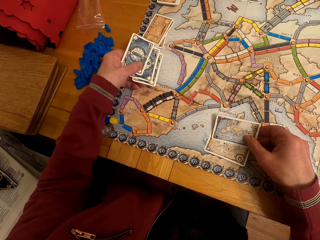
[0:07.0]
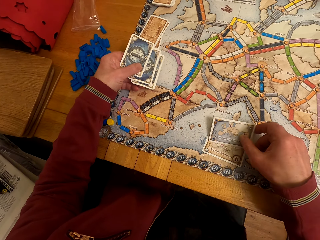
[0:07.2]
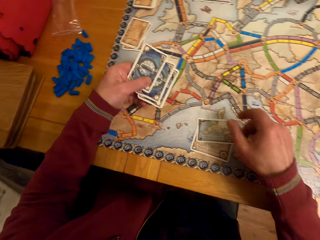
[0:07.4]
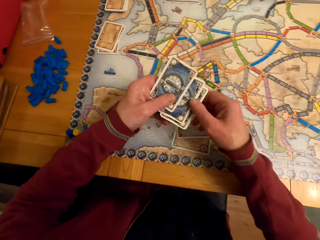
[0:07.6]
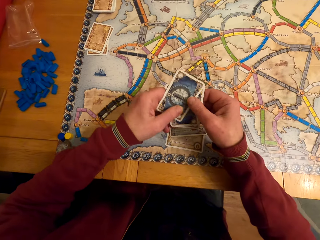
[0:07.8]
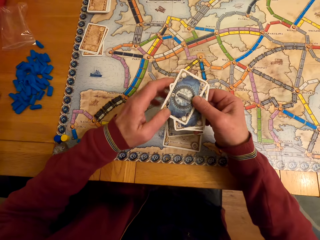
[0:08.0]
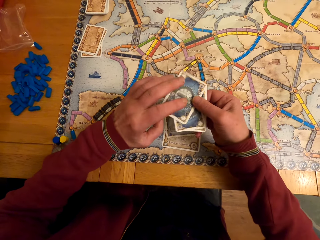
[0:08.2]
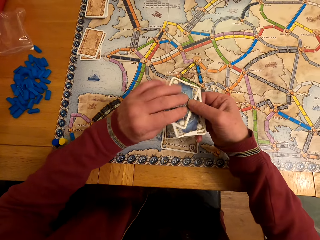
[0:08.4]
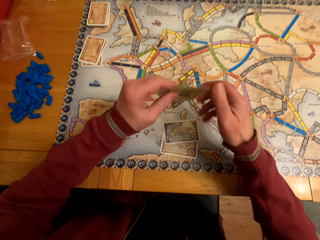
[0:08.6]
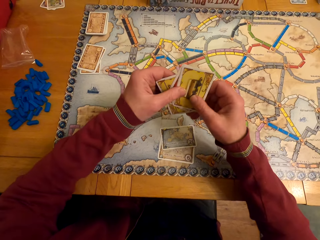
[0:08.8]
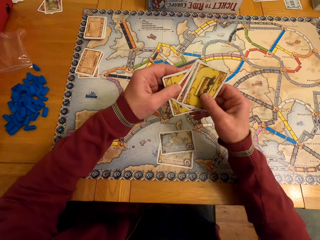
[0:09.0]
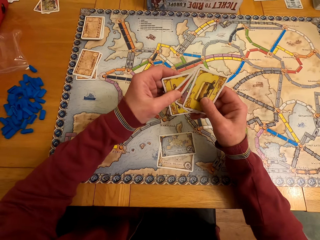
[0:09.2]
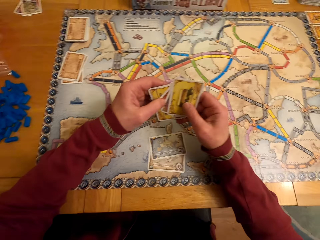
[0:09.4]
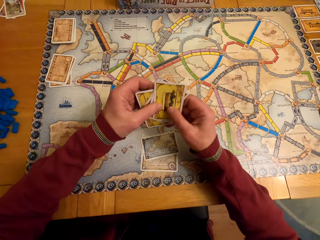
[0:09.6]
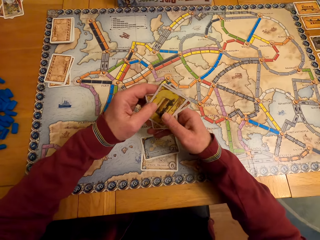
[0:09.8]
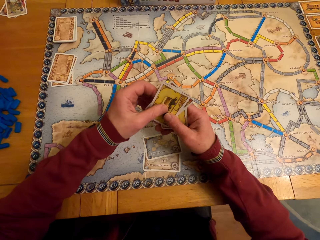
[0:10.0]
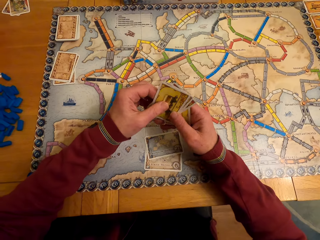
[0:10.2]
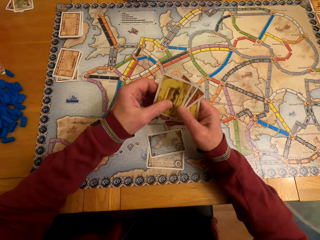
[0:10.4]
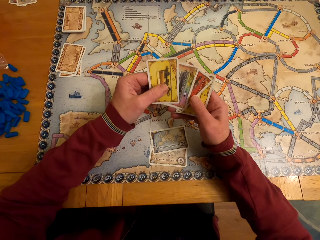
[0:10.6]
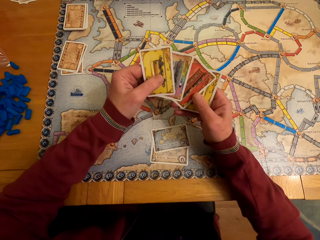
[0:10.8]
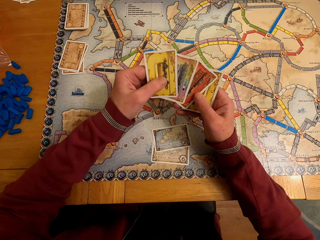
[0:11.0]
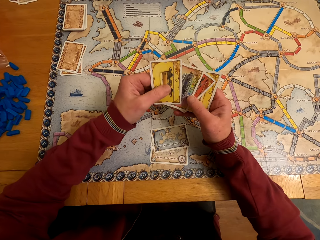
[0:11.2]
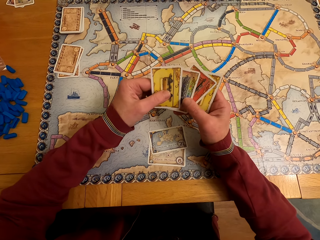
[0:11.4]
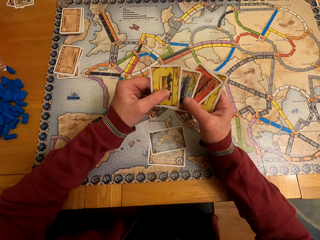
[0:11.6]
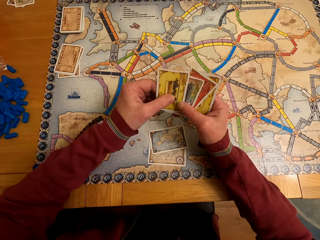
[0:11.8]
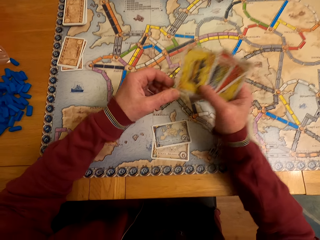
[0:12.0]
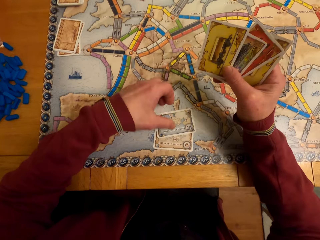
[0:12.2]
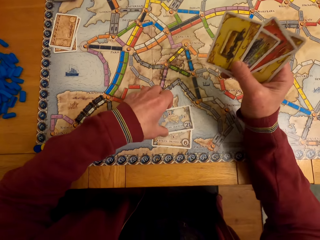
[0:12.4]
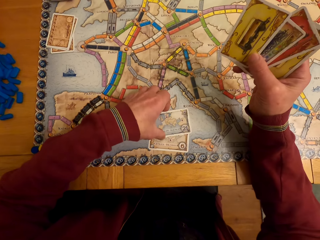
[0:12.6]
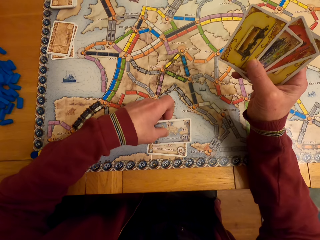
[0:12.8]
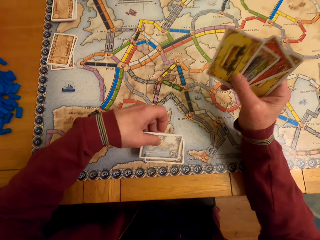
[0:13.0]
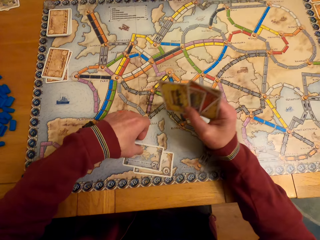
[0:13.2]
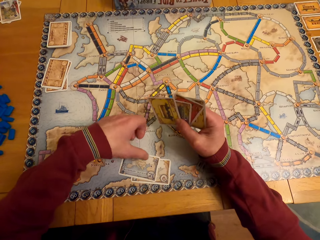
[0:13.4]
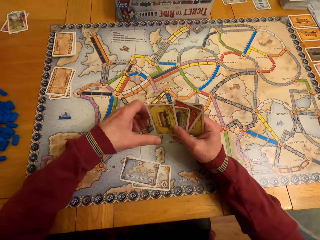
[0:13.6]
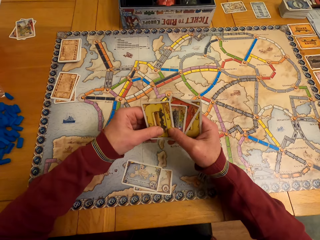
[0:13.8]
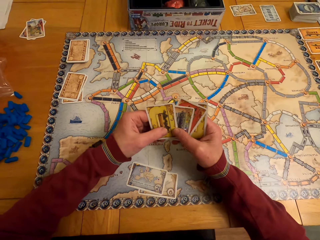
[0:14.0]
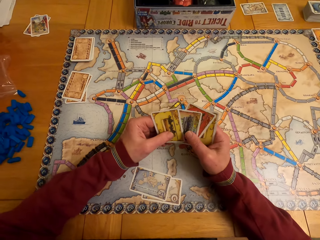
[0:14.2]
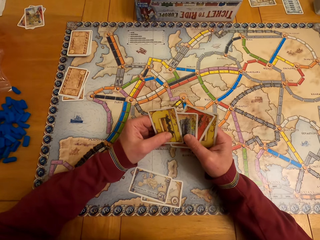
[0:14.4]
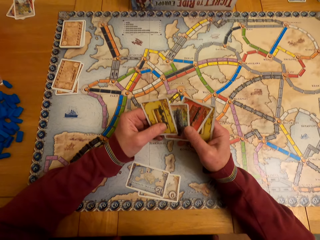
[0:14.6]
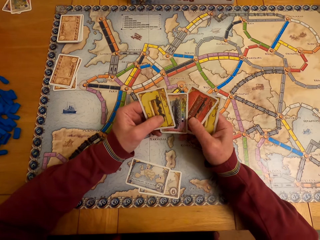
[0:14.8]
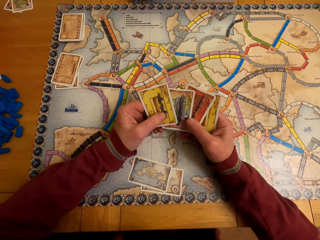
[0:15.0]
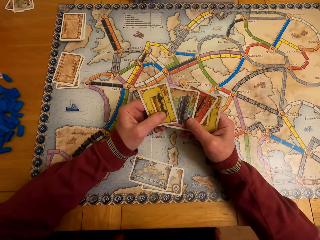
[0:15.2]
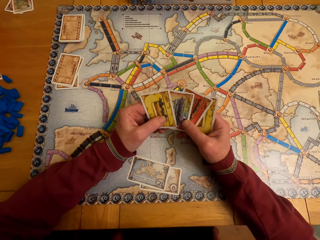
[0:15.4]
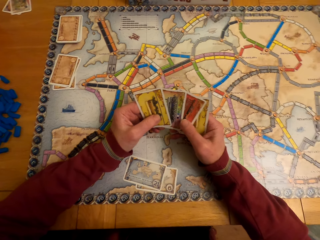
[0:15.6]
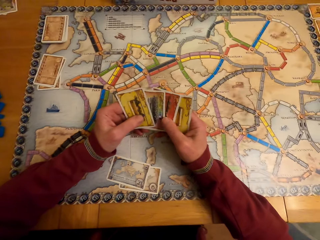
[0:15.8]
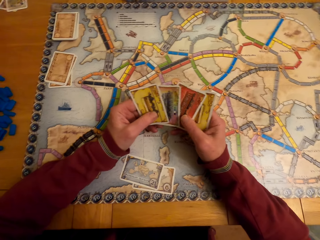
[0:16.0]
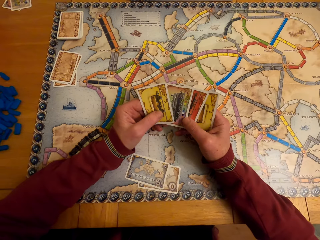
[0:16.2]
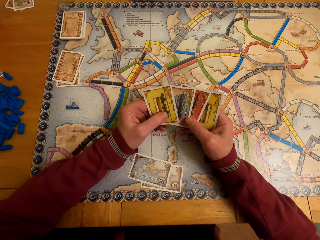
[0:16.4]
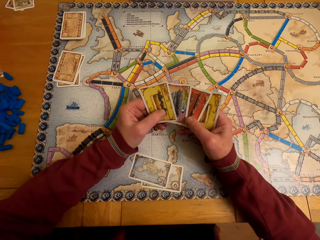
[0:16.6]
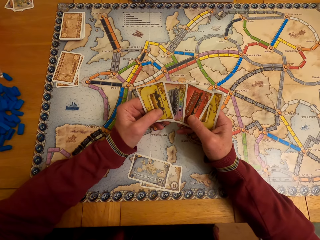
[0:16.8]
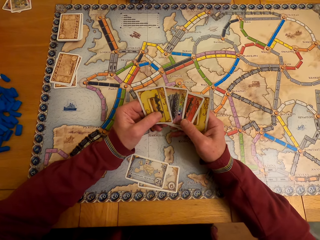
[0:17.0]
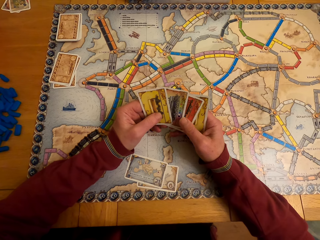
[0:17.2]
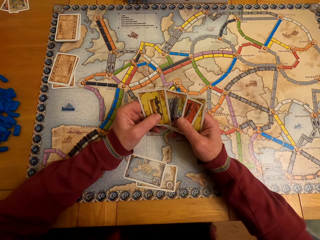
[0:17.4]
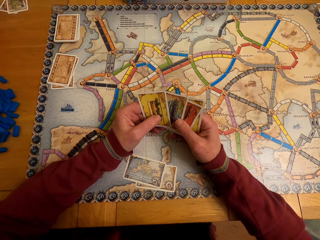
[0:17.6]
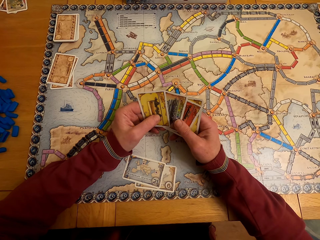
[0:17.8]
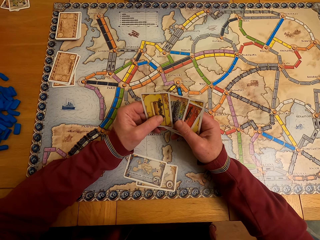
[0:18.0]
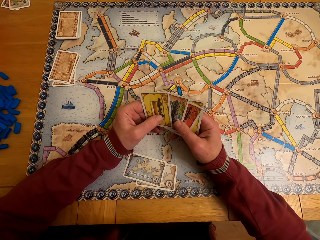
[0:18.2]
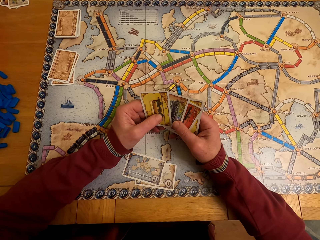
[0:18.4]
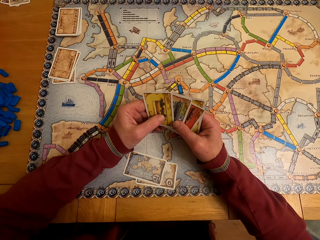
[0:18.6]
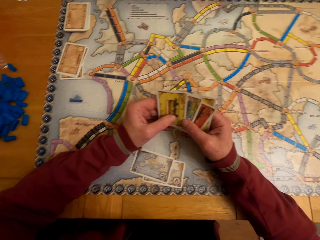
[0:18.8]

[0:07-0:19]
A man holds the cards. The man looks at the cards. The camera wearer stares at the board game cards on his hands. The man moves the cards. The man looks at the cards.

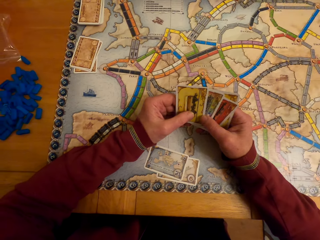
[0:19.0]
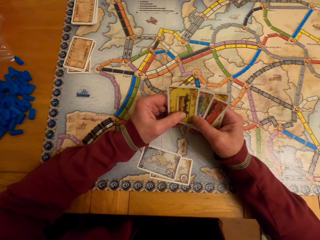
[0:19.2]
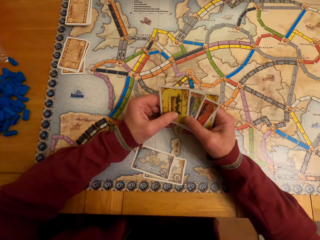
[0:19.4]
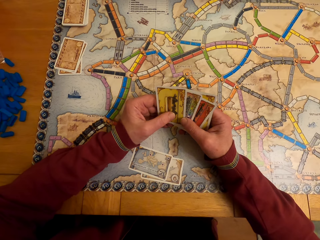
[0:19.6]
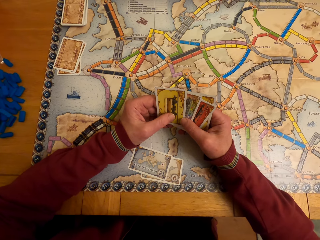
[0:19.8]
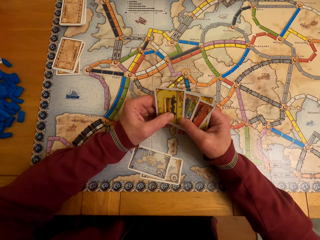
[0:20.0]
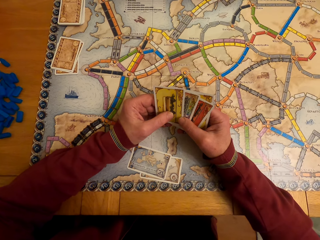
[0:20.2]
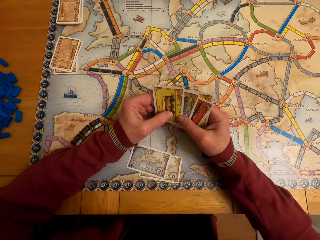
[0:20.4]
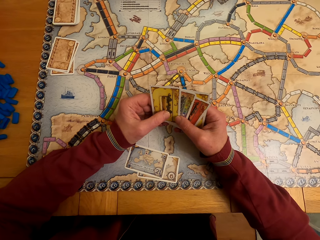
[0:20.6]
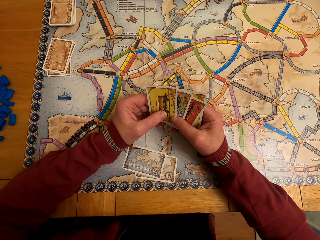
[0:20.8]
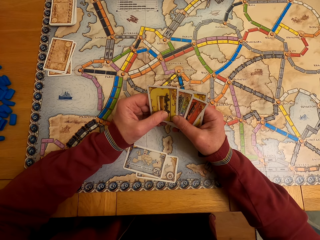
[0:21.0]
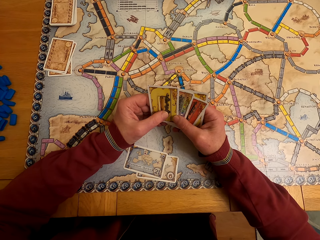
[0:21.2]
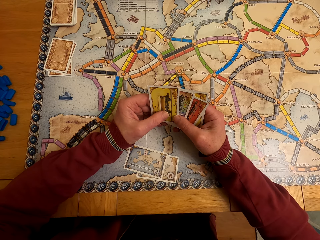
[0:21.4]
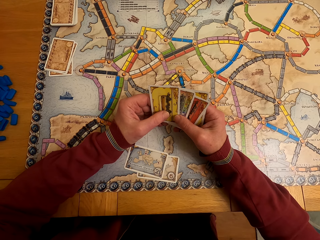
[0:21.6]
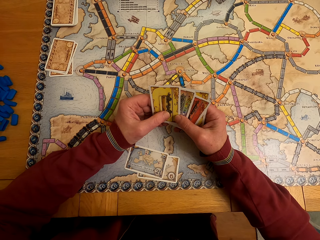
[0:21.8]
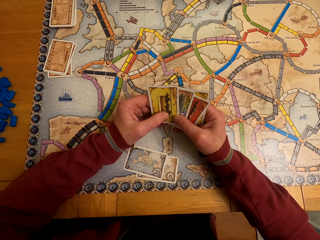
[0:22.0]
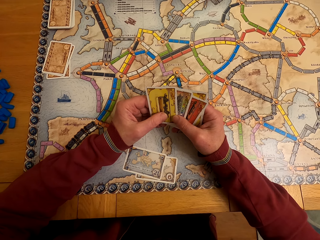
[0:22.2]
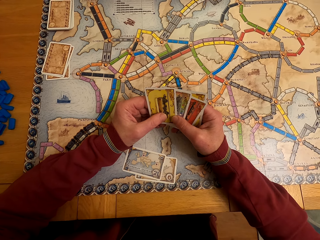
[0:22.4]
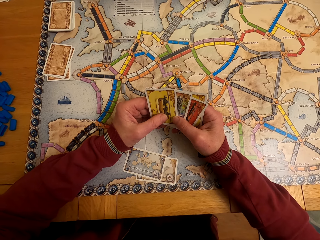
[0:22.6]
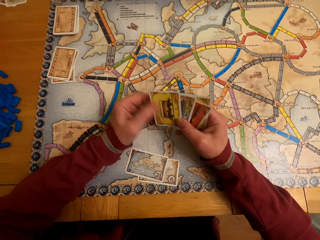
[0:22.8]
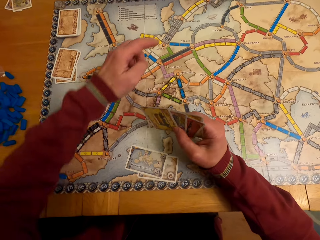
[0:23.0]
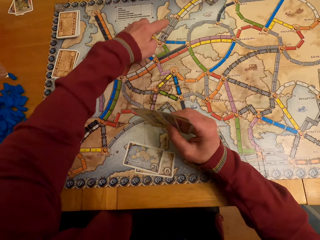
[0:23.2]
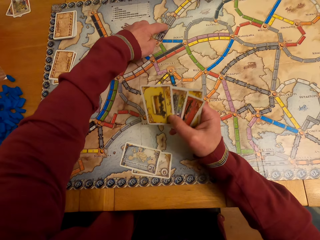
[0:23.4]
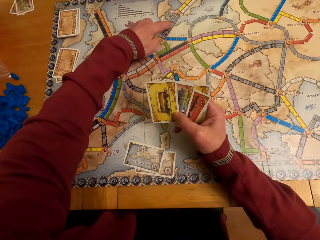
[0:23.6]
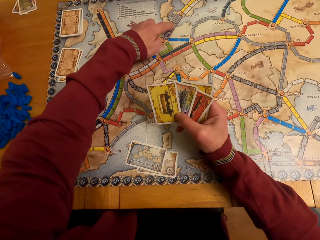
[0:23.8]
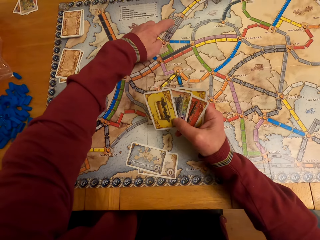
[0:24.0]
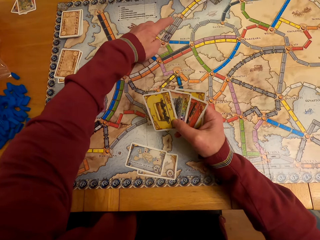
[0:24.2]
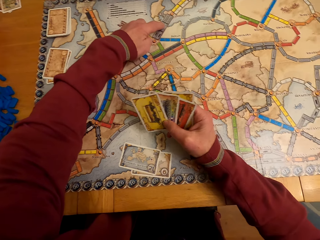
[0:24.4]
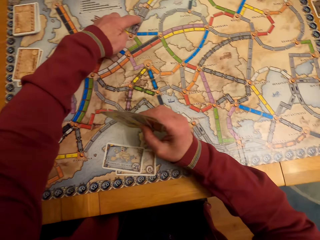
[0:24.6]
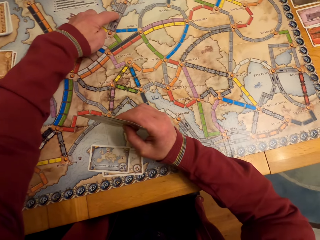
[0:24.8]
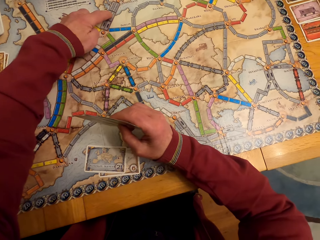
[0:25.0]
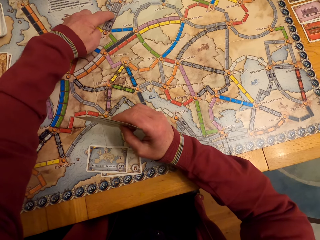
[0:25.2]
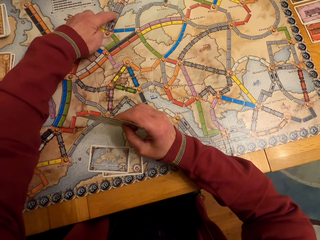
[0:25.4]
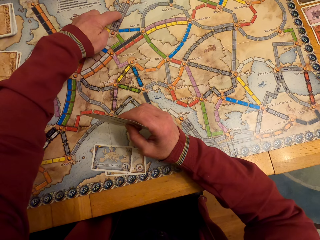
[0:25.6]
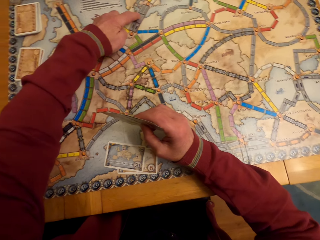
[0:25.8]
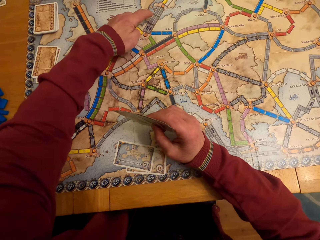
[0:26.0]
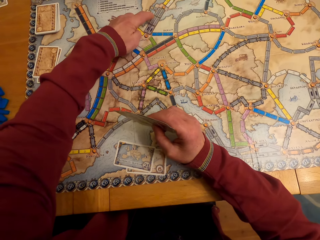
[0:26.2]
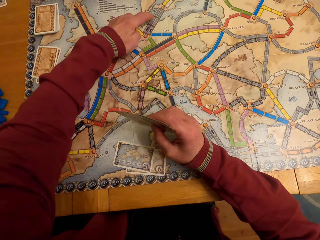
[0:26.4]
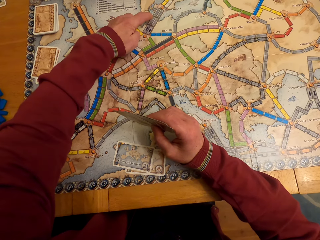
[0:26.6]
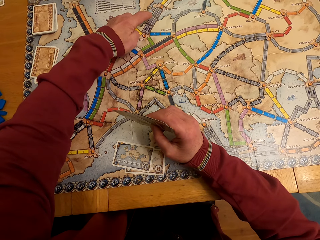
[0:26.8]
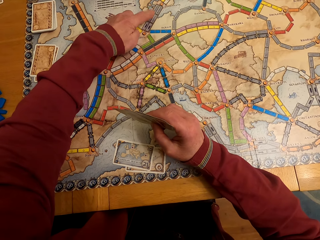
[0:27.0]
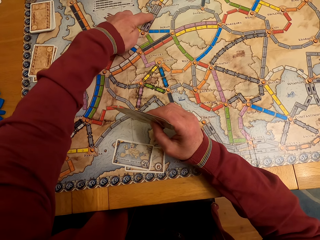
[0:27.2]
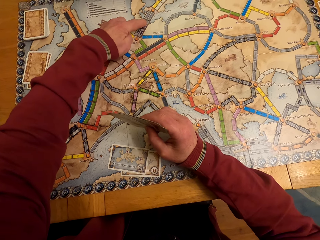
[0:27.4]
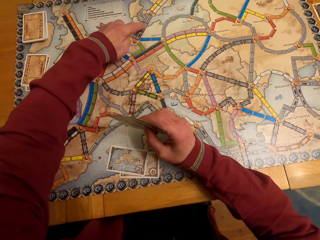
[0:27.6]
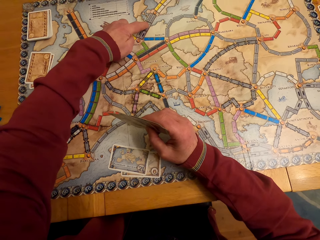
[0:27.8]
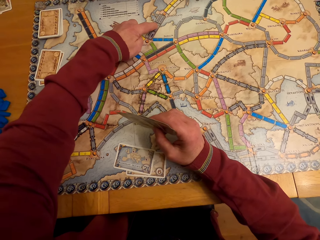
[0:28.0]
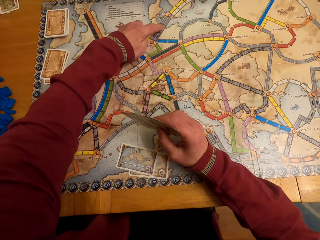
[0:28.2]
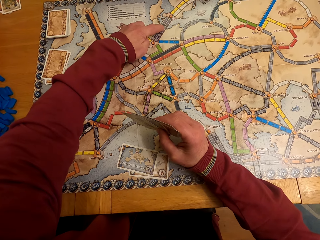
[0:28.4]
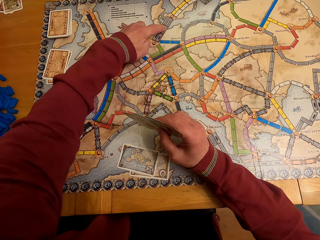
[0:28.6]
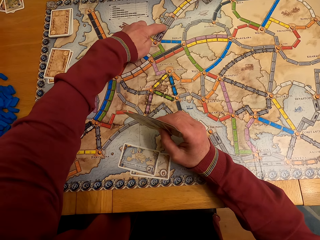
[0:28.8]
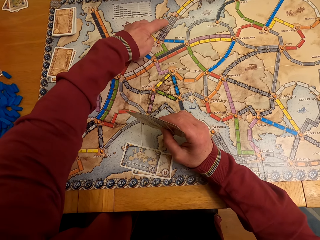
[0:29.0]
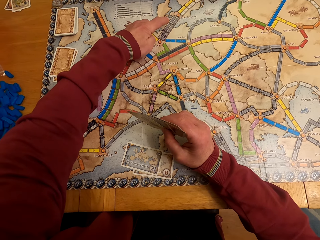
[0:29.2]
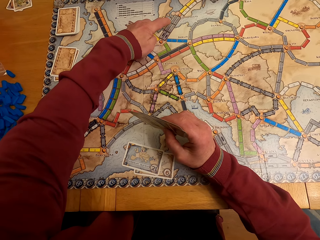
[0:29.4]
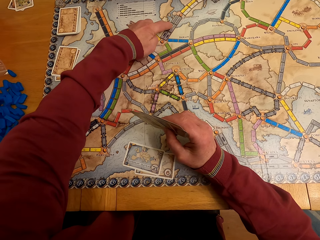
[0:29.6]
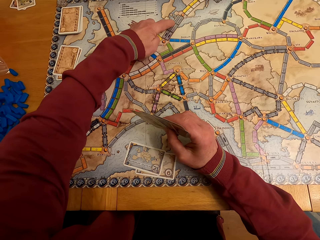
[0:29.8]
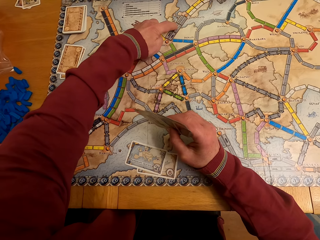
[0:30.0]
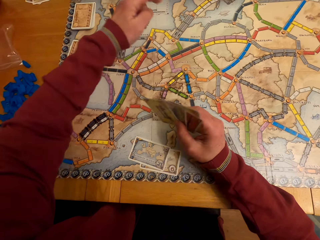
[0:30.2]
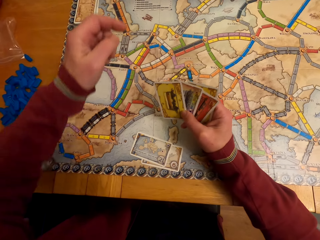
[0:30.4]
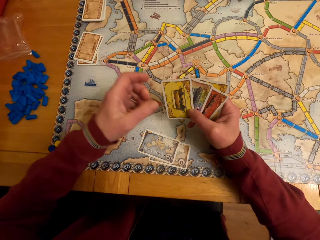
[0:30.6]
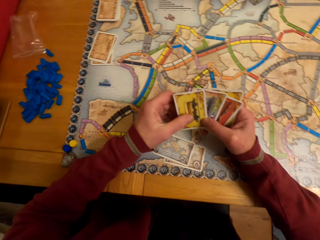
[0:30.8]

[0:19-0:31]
A man touches the paper. The camera wearer points at the board game table with the left hand. The man looks at the paper. The man moves the hand.
